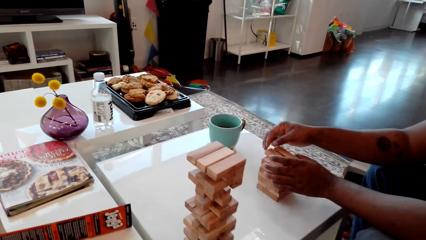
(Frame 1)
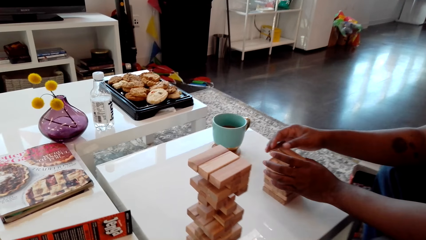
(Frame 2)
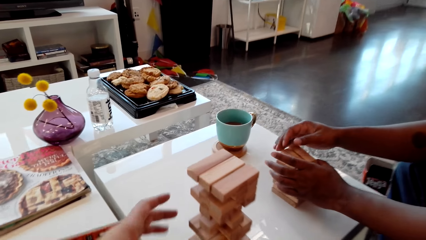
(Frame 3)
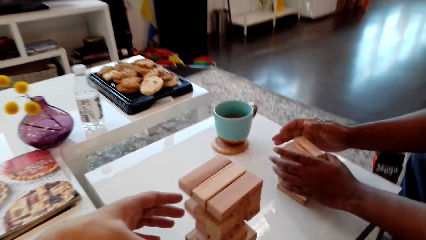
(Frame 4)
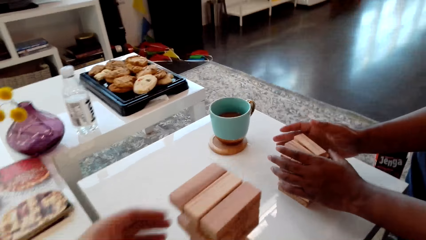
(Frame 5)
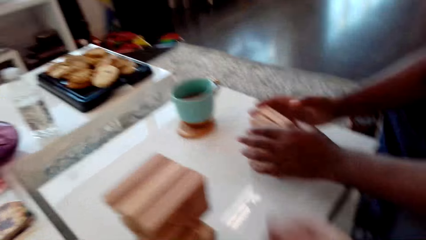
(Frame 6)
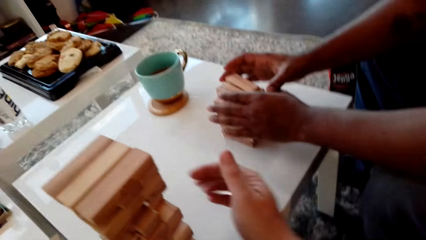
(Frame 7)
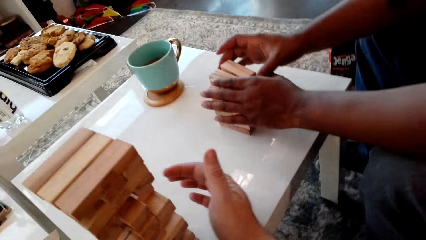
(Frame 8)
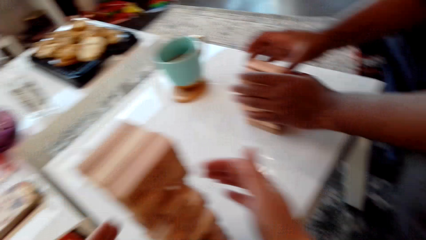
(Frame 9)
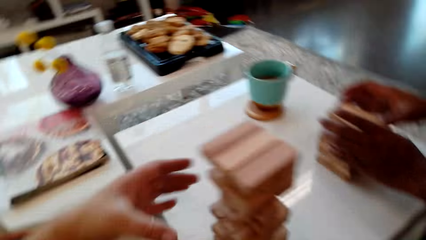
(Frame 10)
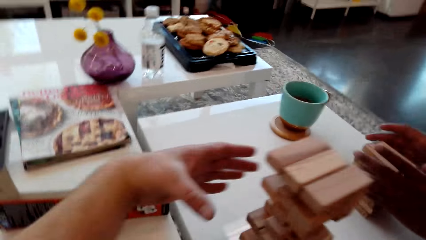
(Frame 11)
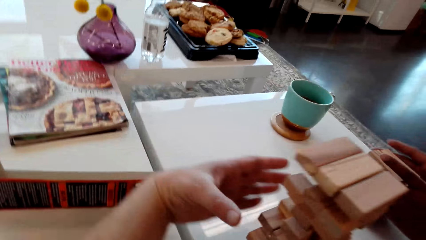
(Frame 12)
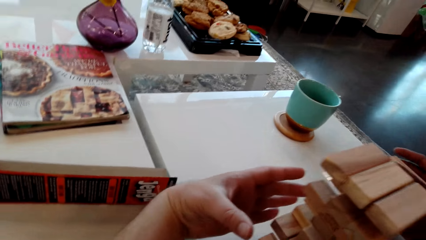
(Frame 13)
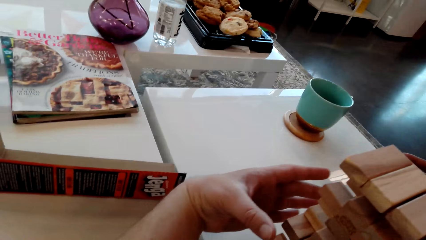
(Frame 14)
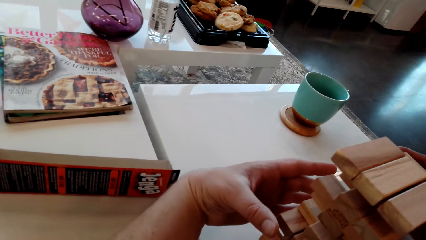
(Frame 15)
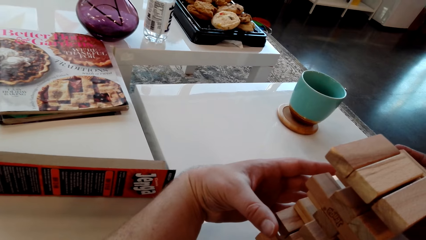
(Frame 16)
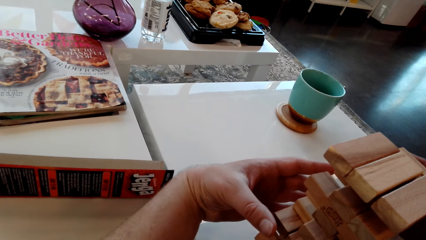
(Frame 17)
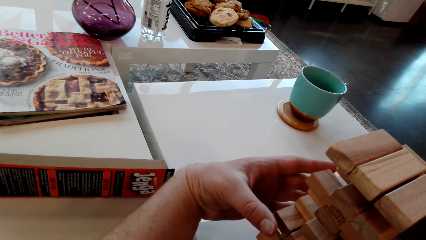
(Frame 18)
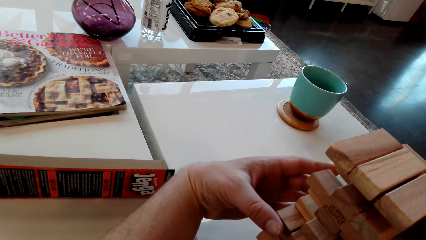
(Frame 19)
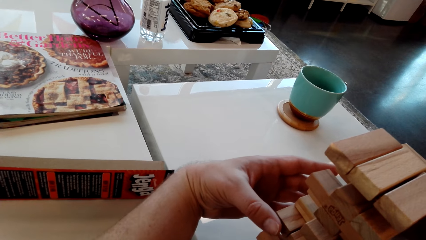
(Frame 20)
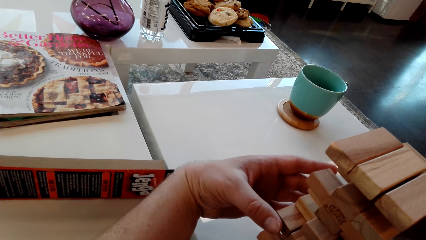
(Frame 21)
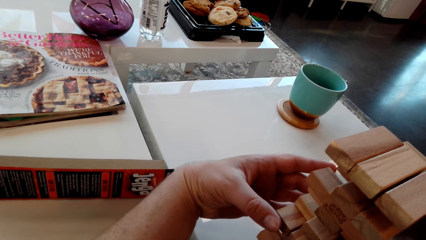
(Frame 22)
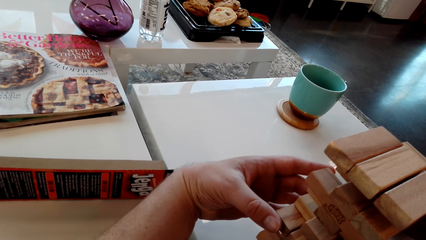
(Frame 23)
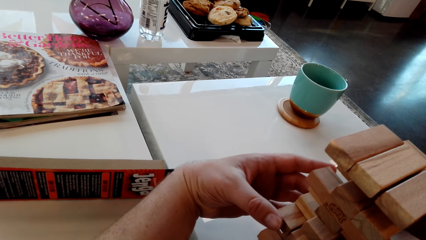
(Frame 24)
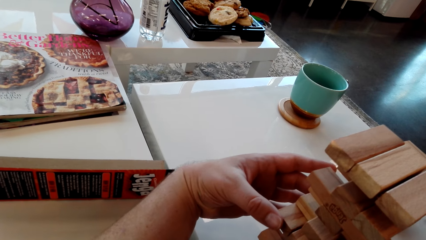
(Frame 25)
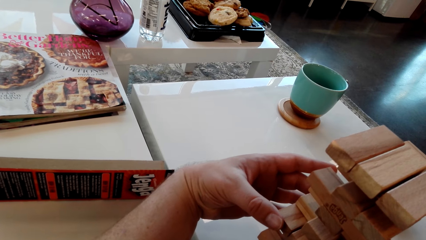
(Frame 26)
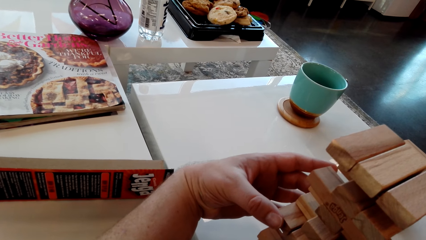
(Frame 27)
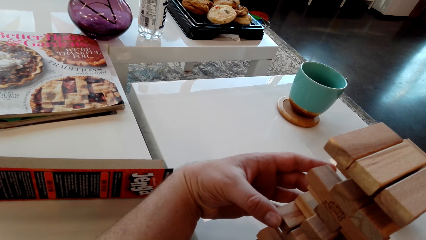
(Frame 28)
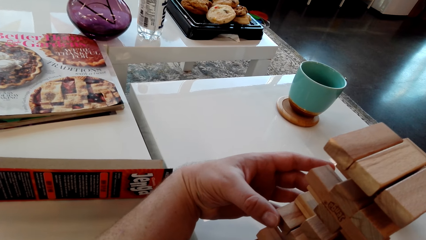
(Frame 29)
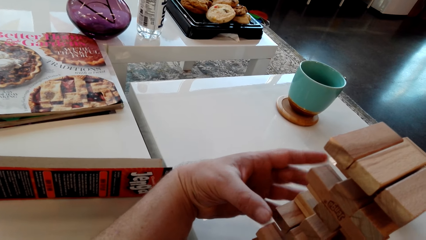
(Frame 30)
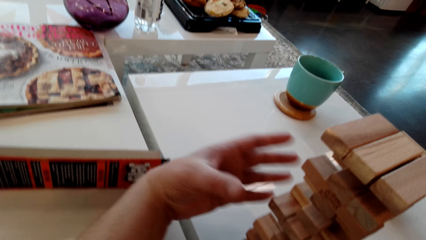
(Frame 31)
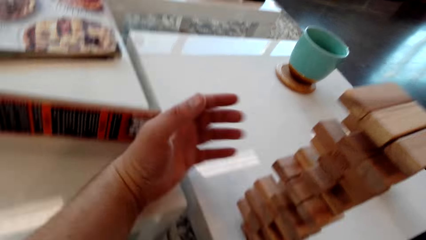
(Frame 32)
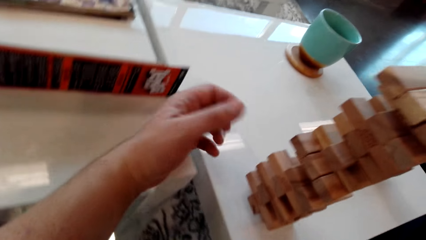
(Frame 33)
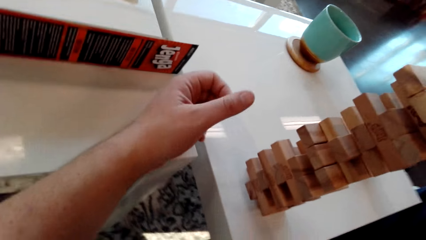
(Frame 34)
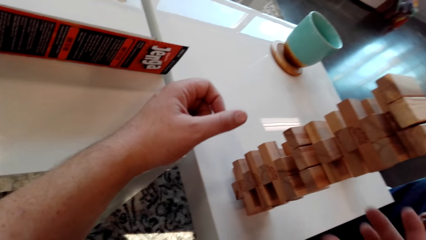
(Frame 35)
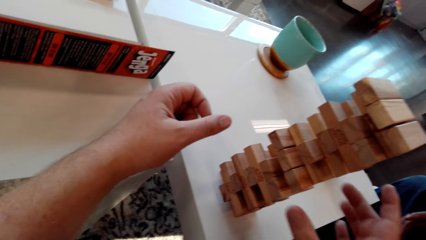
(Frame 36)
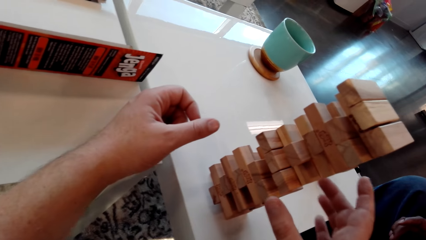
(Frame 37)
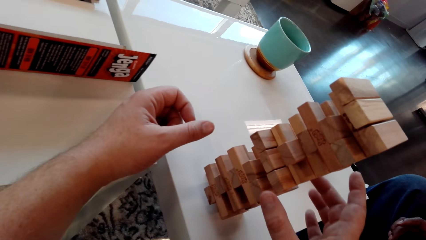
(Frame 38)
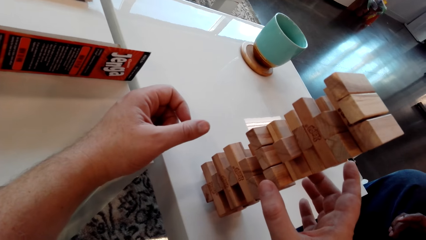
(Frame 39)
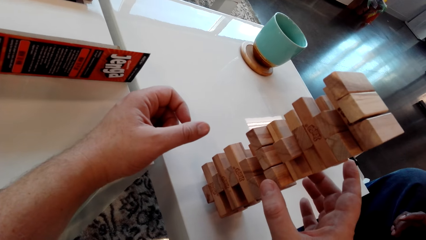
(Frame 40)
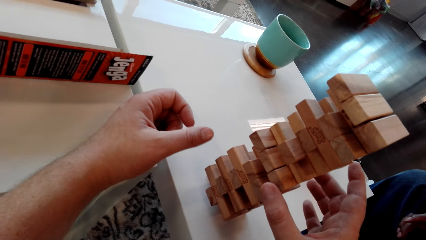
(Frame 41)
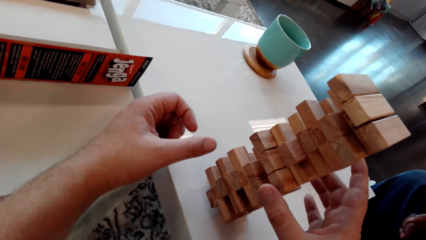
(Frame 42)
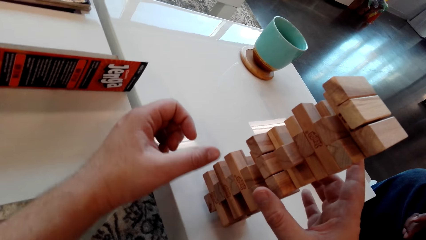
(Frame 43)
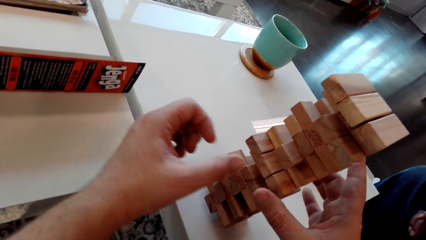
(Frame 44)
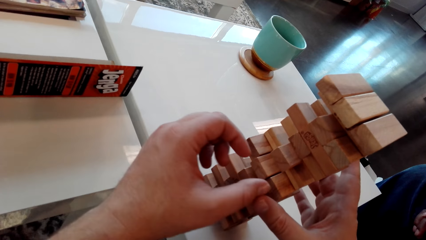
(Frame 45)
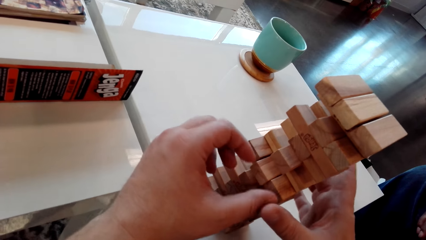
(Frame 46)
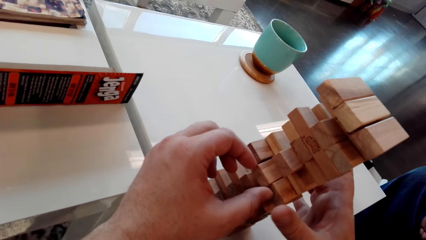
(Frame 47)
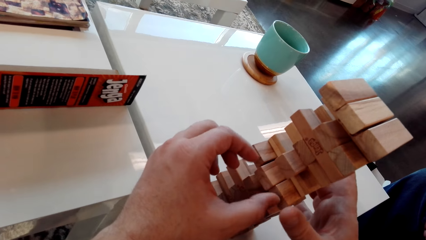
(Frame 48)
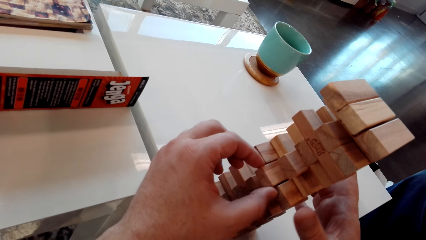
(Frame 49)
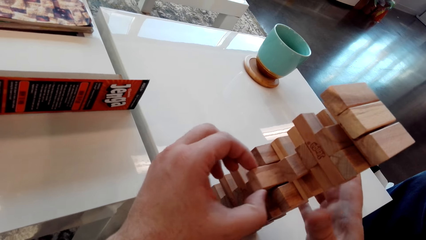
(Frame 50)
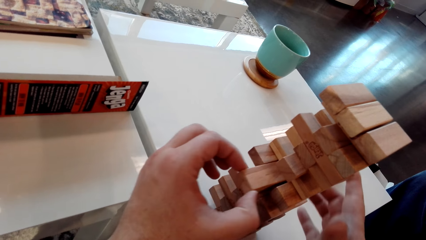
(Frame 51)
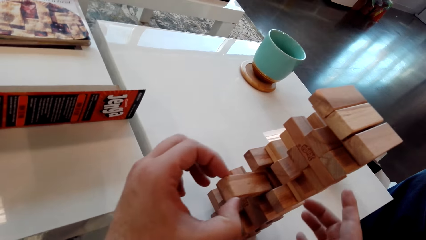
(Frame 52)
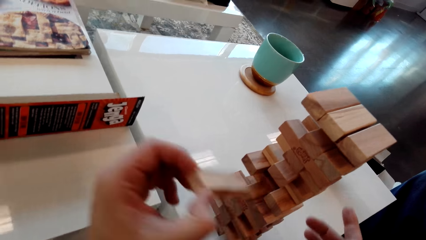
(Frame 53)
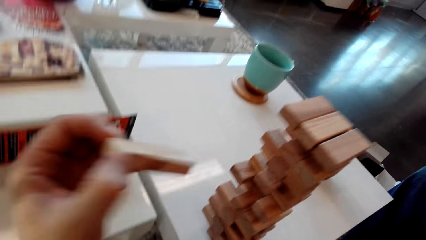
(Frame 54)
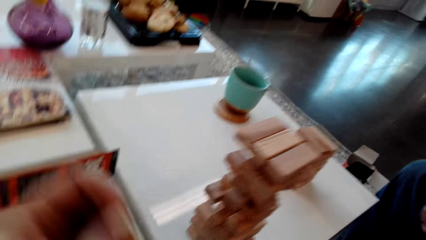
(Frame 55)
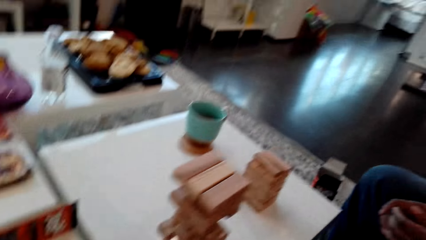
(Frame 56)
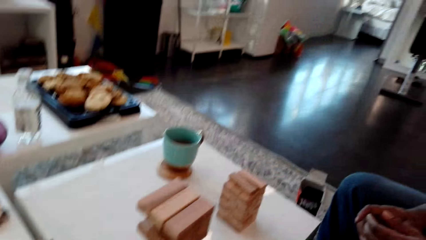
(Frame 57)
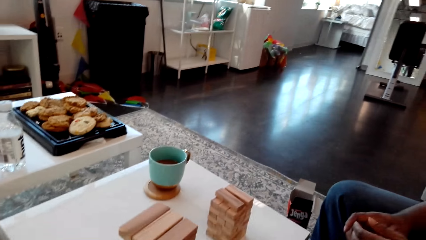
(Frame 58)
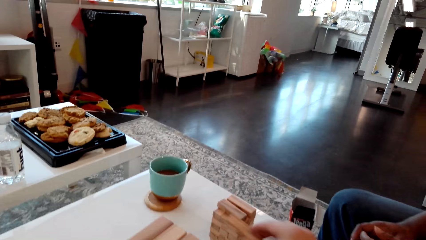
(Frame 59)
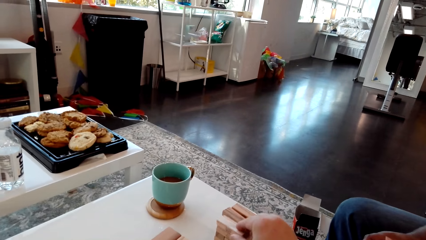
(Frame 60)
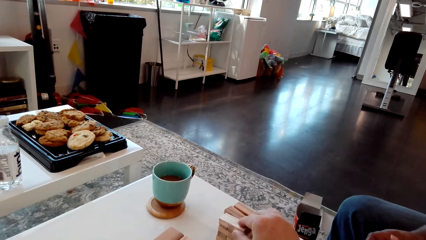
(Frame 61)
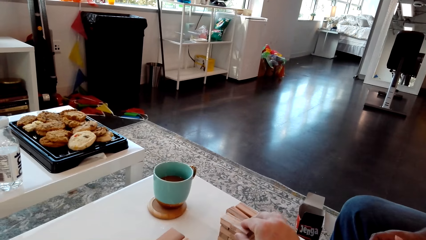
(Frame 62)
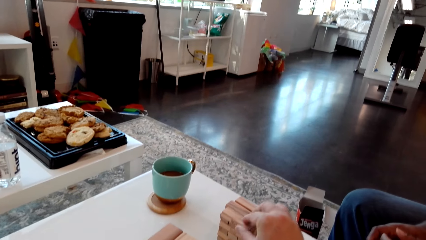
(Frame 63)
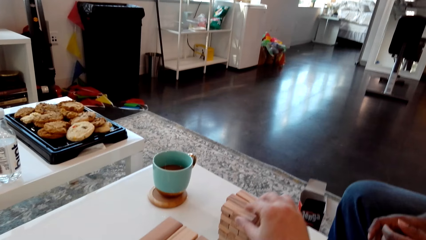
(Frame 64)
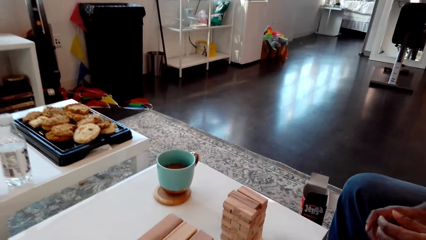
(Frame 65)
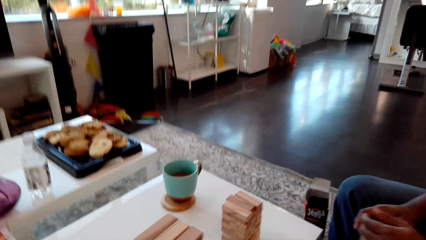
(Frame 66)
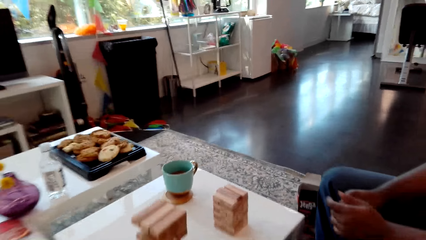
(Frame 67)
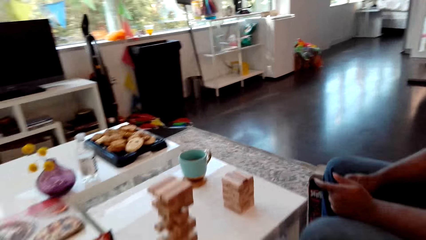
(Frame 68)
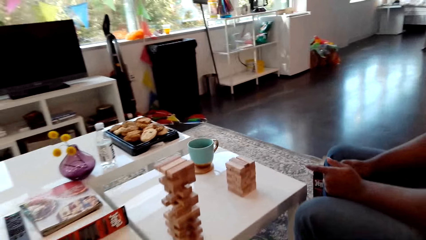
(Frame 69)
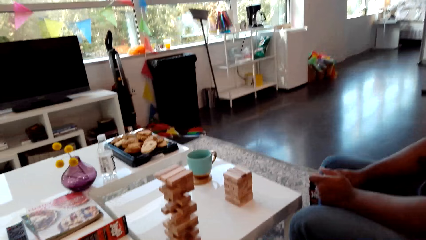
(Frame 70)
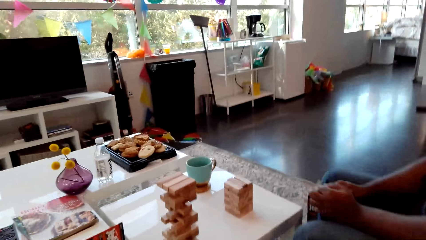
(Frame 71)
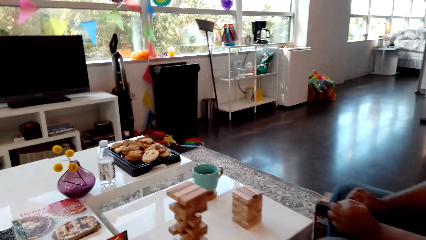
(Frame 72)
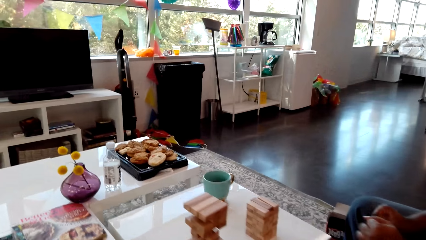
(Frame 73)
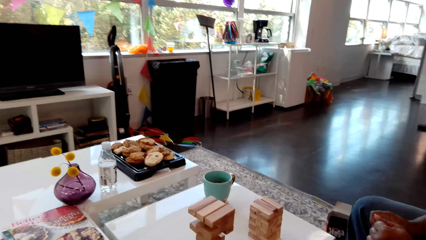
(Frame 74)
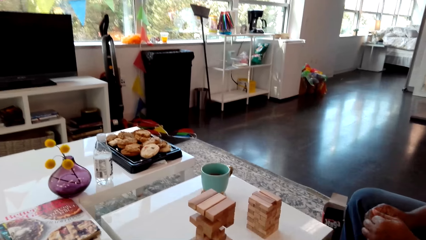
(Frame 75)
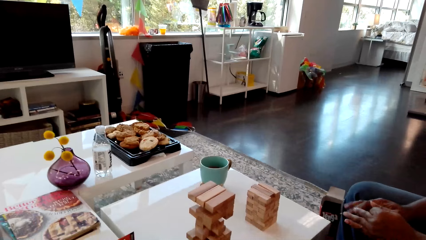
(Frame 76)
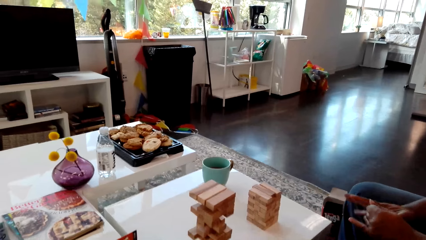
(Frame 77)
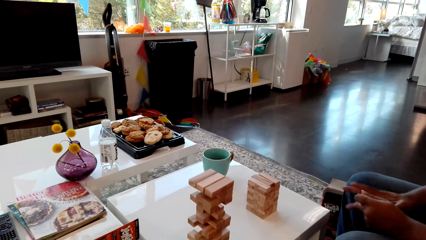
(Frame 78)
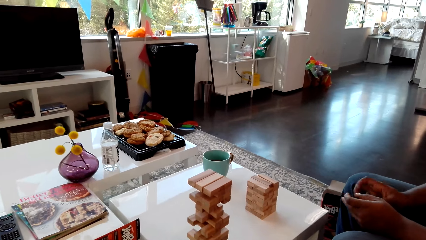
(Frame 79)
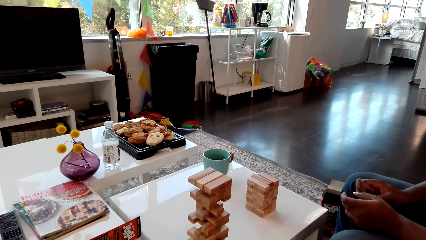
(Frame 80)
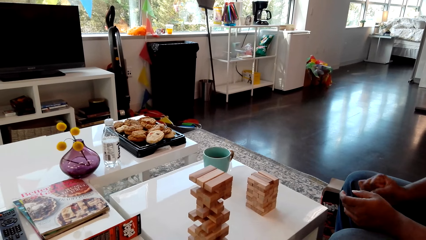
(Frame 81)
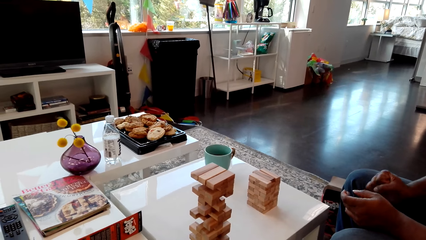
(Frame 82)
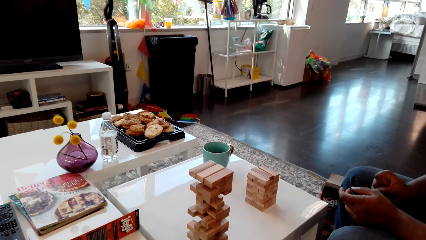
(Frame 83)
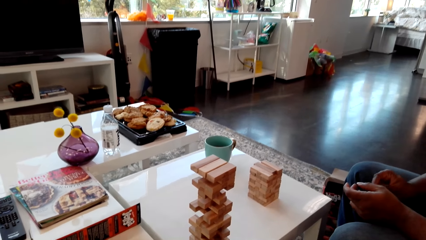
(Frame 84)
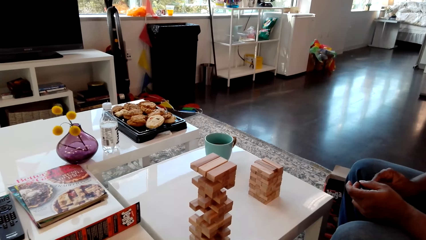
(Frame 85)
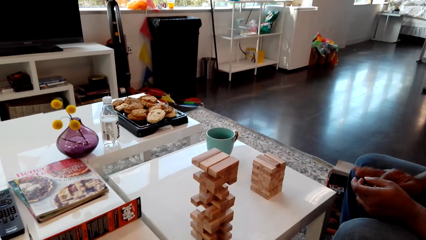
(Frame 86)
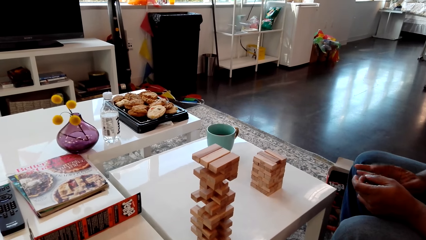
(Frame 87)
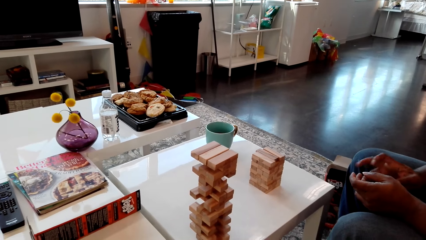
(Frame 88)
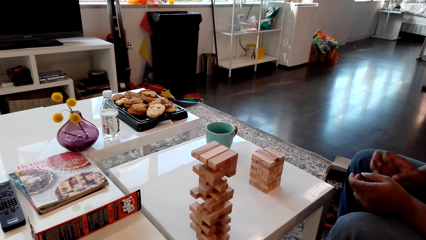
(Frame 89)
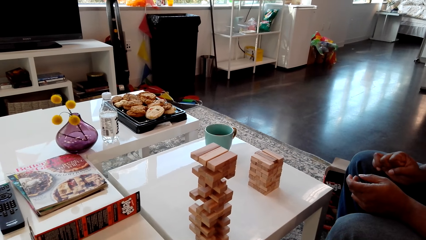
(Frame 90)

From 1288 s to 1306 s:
A man puts the giant tumbling block aside on the table. The camera wearer removes the giant tumbling block from the tower. They put the giant tumbling block aside on the table.
